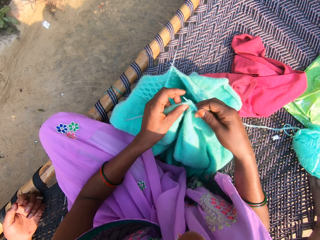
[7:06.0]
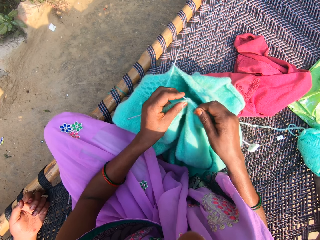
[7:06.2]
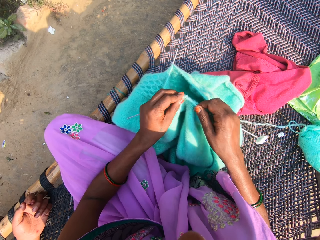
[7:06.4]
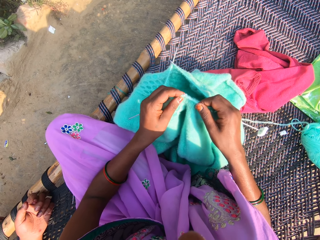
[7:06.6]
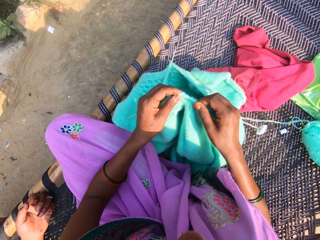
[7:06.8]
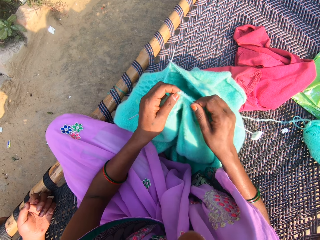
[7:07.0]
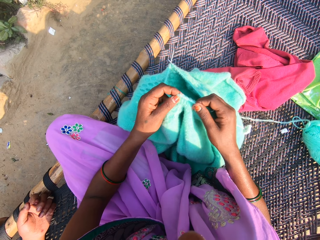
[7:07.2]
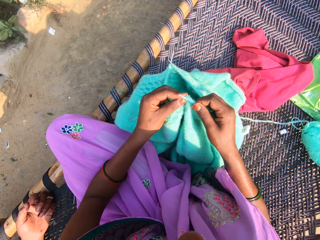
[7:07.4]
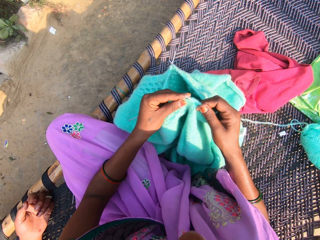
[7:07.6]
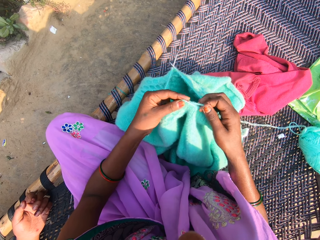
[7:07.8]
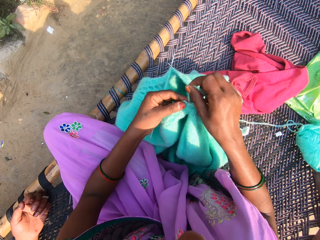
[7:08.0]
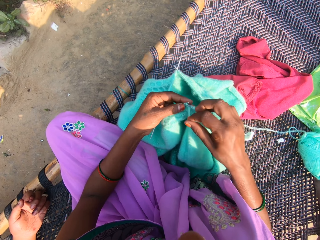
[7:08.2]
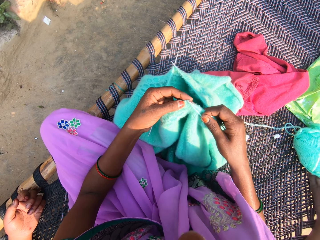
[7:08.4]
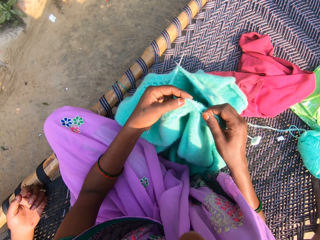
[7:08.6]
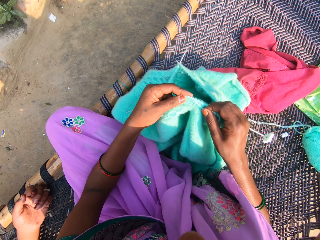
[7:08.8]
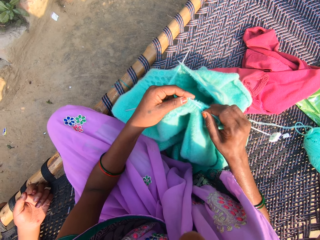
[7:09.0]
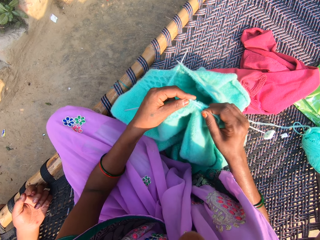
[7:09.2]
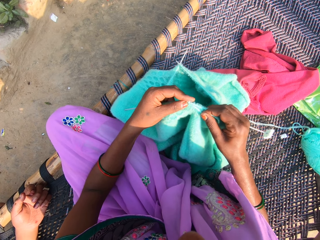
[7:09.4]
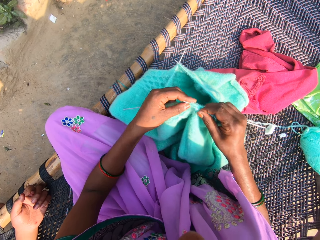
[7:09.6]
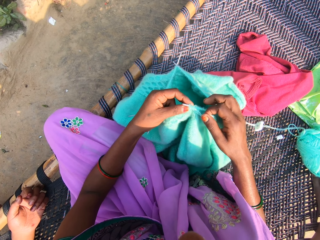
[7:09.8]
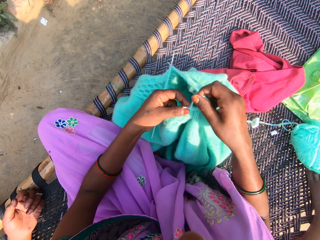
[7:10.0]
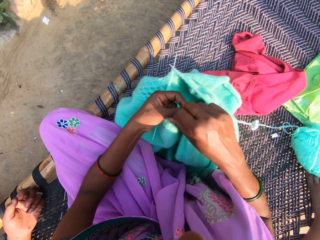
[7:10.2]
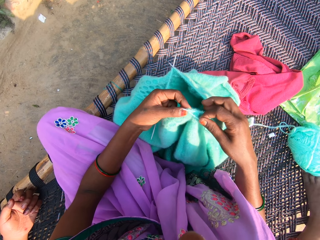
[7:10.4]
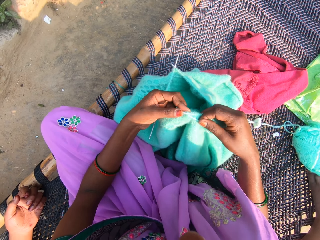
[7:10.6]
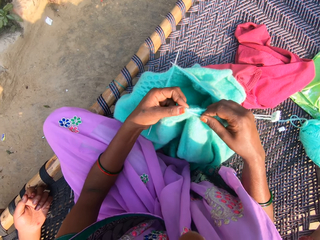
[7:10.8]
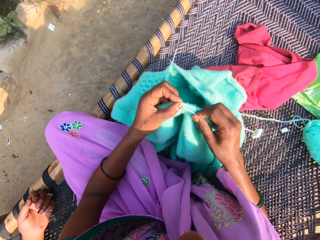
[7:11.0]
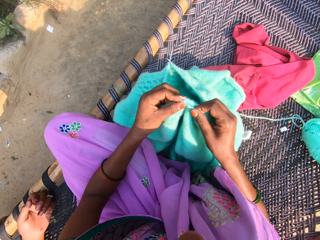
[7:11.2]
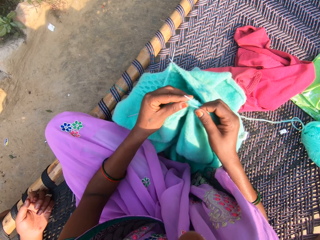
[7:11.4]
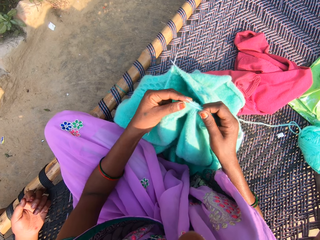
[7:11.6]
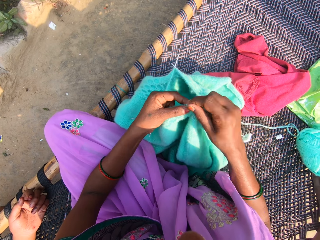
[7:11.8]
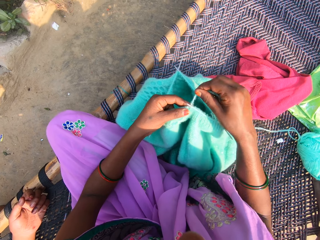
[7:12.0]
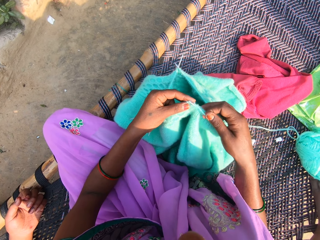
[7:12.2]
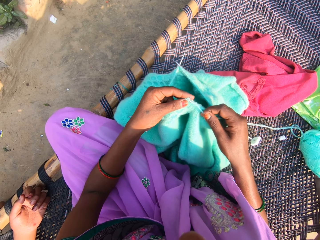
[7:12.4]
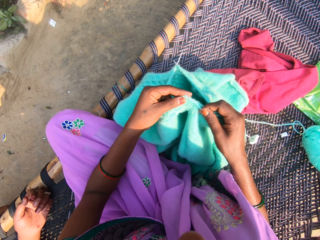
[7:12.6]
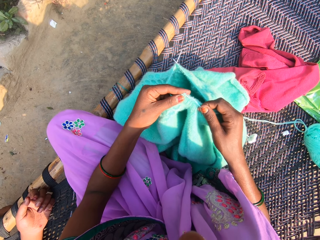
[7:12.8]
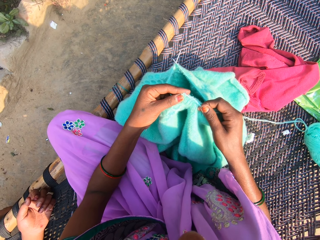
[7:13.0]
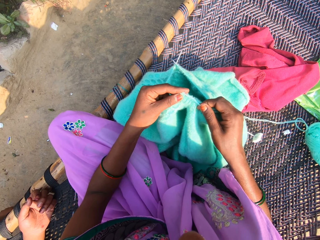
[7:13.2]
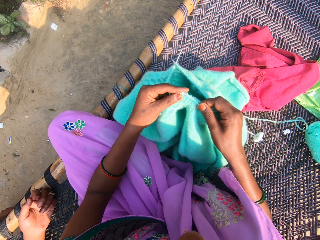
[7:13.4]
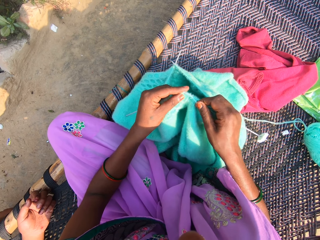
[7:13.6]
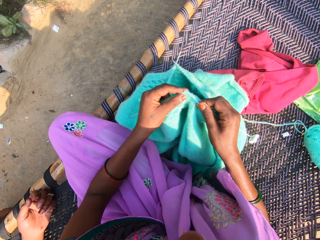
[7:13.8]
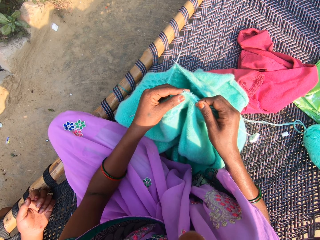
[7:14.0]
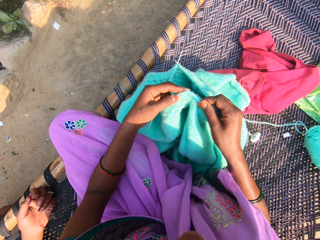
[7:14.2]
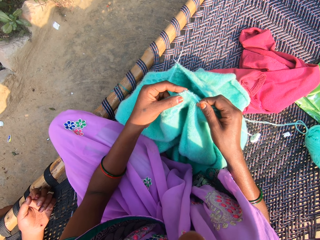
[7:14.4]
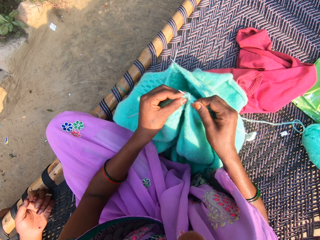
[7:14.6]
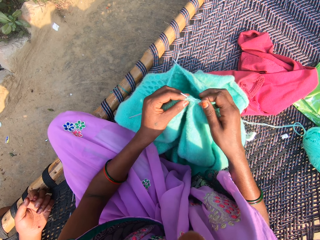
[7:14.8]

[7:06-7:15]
The camera wearer rolls the thread or yarn on the knitting needle. She holds the fabric and holds the knitting needle. She knits the yarn with the needles in her hands. She rolls the thread on the knitting needle. She hooks the thread with the knitting needle. She rolls the thread on the knitting needle. She knits the yarn with the needles in her hands. She rolls the thread on the knitting needle. She knits the yarn with the needles in her hands. She hooks the thread with the knitting needle.

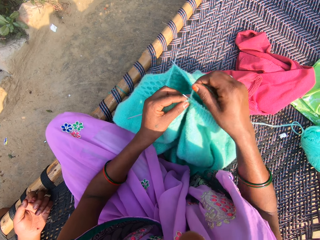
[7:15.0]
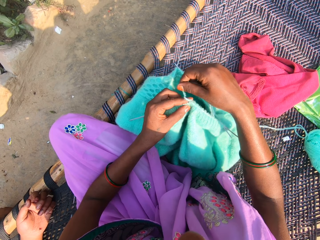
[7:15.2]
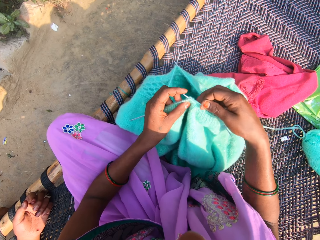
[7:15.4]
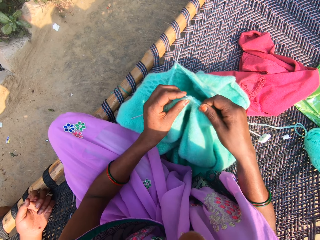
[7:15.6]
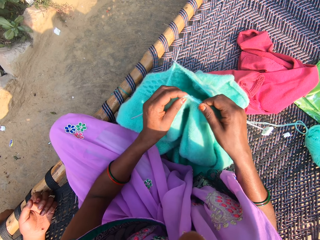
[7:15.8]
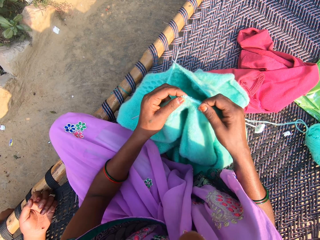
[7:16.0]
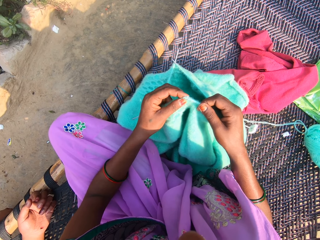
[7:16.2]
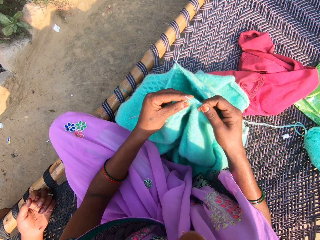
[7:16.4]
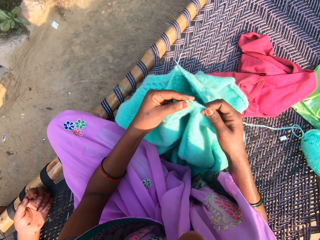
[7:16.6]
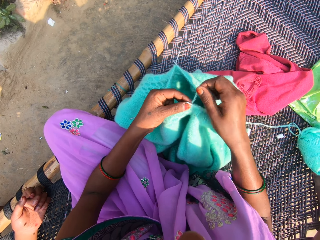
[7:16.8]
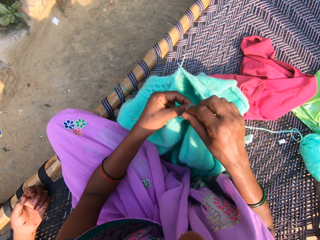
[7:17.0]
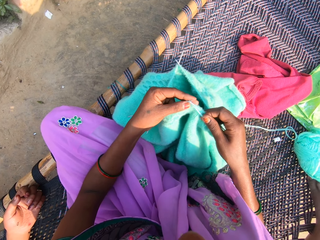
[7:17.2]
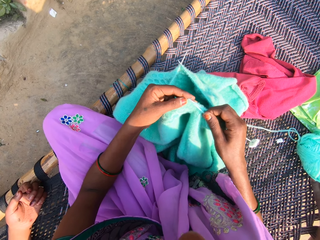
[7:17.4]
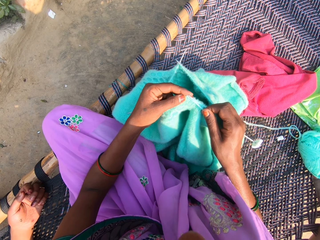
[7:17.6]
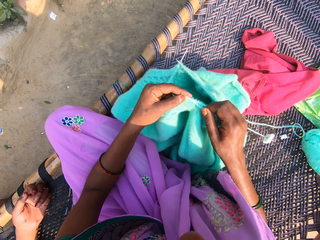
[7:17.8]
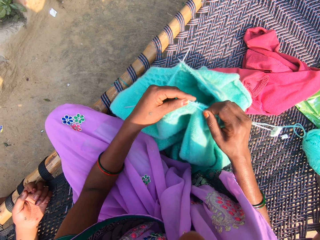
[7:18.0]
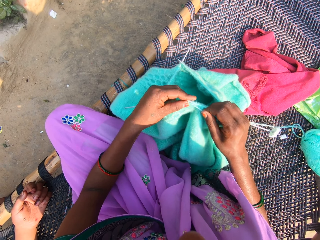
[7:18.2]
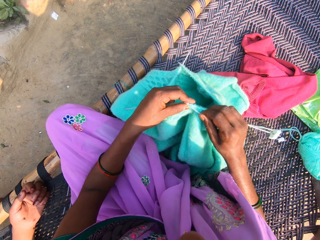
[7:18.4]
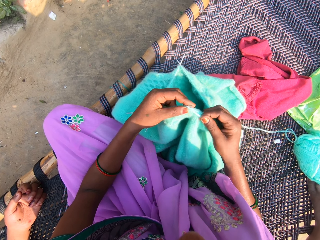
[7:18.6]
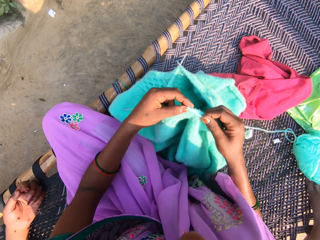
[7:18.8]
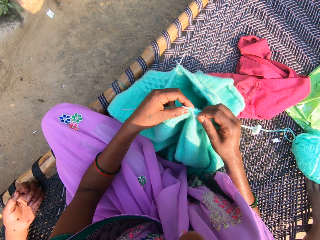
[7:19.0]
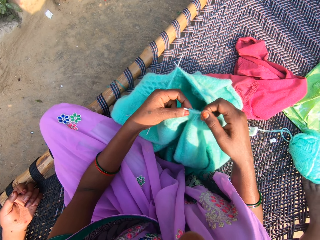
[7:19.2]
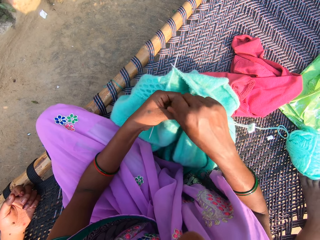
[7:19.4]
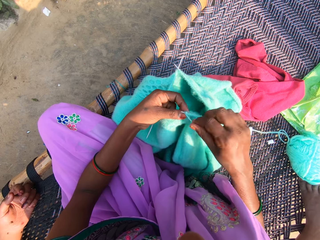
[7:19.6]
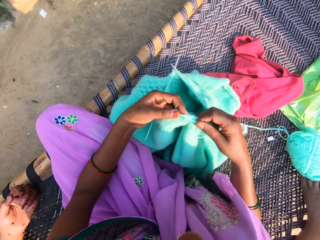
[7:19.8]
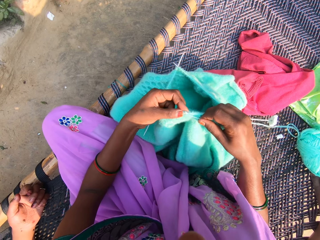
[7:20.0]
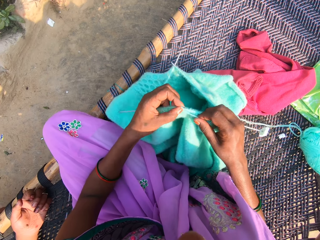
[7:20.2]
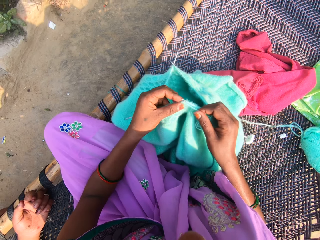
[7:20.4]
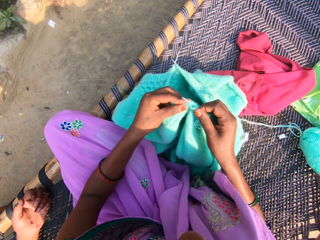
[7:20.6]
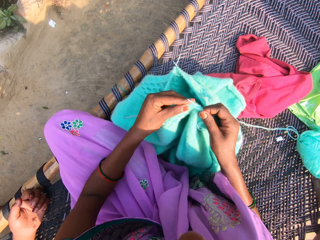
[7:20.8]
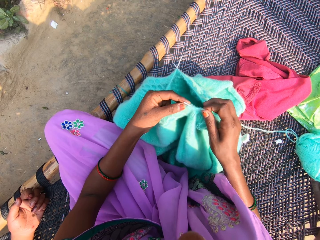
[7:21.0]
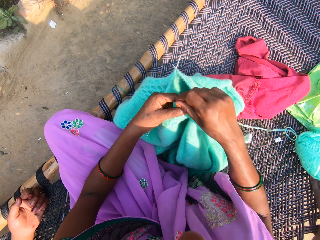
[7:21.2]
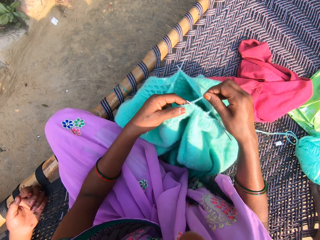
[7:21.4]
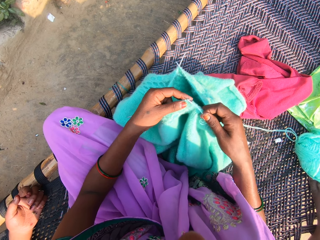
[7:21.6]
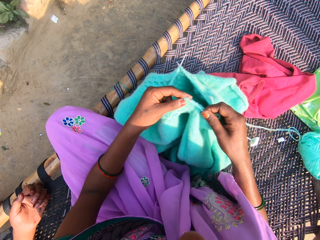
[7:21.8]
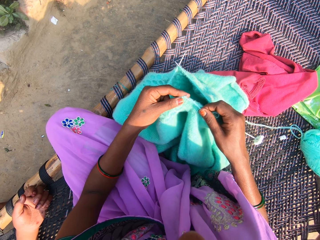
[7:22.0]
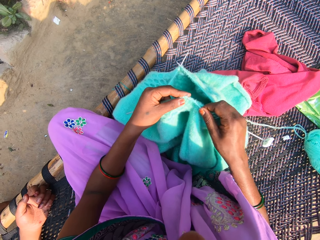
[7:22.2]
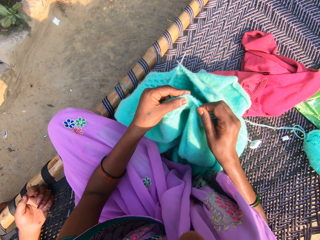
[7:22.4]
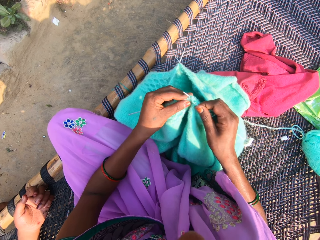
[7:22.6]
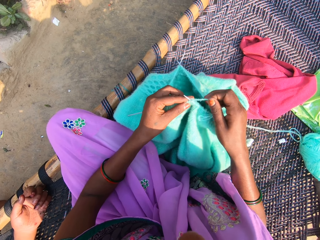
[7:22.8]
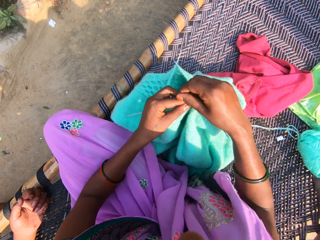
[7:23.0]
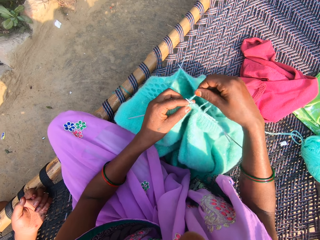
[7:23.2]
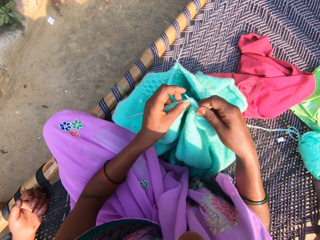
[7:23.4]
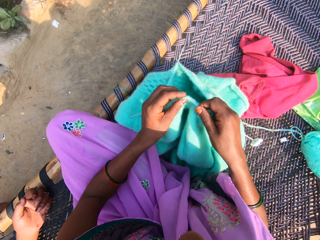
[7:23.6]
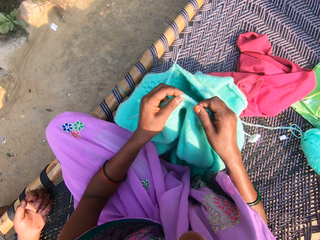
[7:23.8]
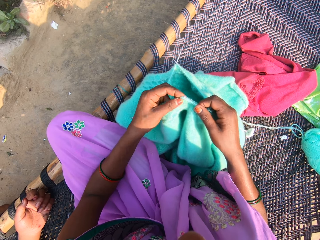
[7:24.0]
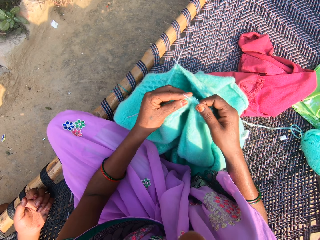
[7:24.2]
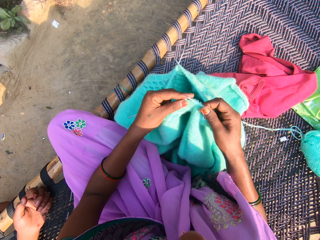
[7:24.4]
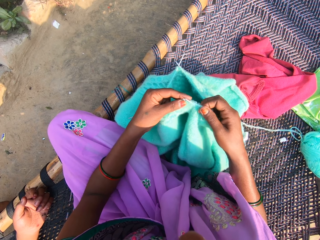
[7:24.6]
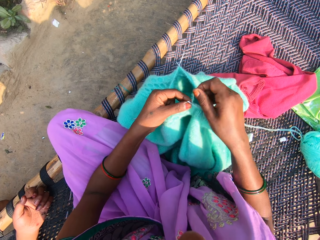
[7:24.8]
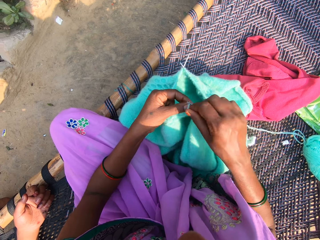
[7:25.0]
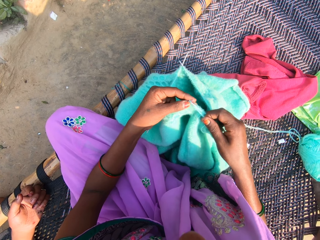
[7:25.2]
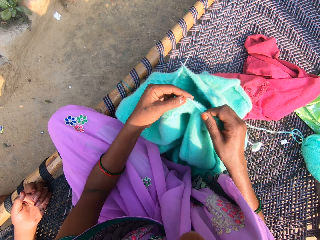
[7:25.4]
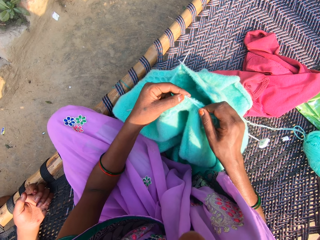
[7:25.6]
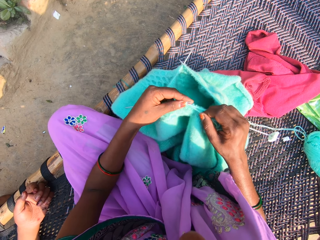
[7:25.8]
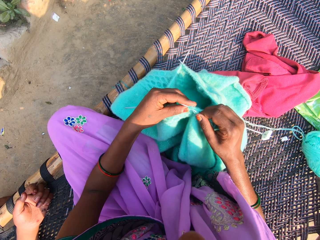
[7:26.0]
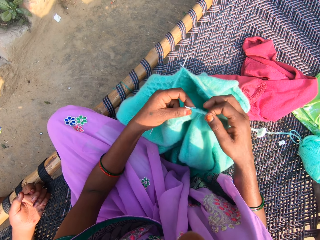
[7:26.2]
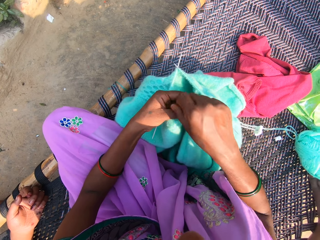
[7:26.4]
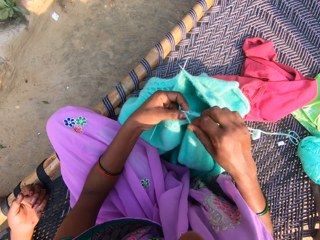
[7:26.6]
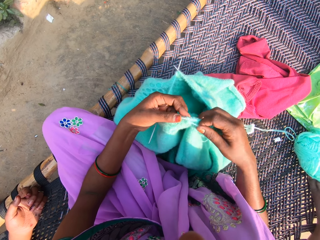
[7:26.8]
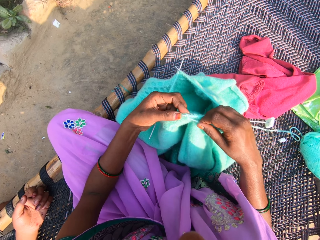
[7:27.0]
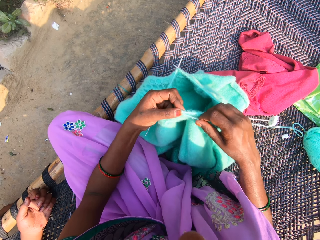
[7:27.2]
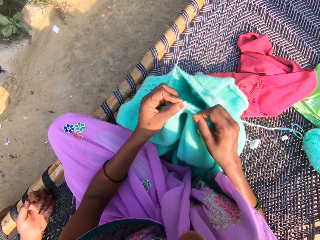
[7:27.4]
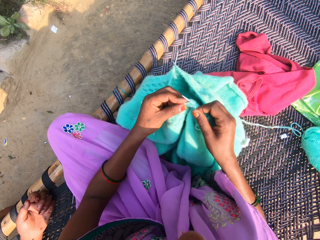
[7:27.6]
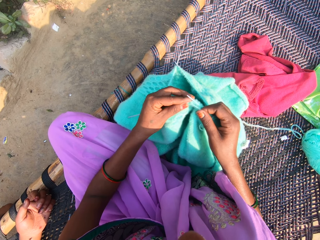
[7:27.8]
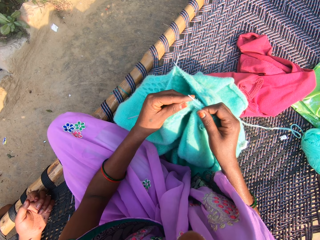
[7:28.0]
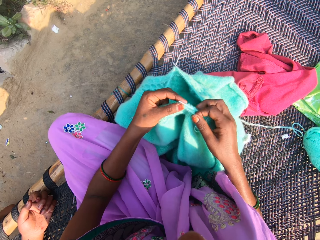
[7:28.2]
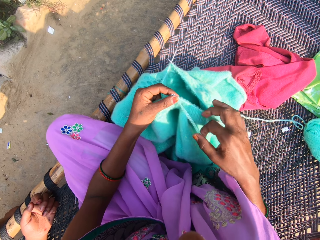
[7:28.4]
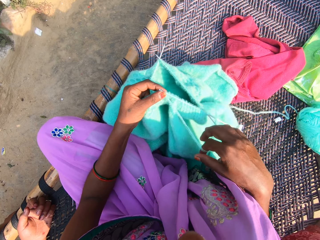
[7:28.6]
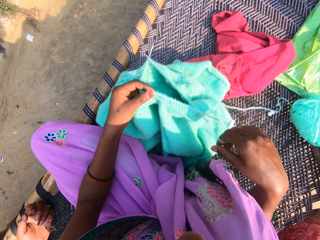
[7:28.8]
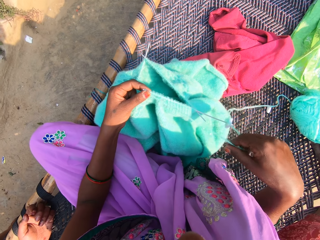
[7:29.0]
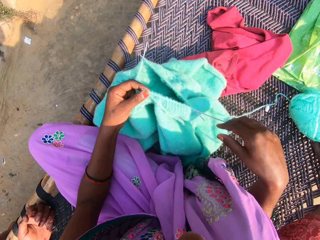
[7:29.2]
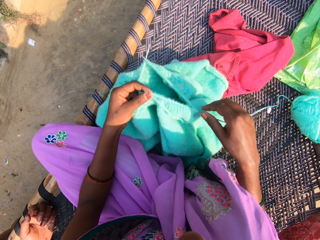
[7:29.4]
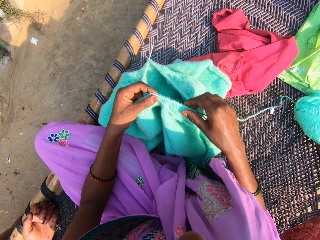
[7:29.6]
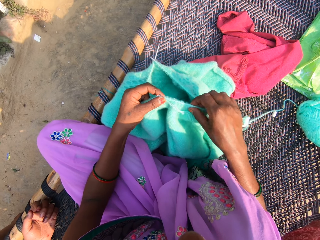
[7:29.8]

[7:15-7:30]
The camera wearer holds a knitting thread or yarn. She rolls the yarn on the needle. She knits the yarn with the needles in her hands. She hooks the thread with the knitting needle. She rolls the thread on the knitting needle. She knits the yarn with the needles in her hands. She hooks the thread with the knitting needle. She hooks the thread with the knitting needle again. She rolls the thread on the knitting needle. She knits the yarn with the needles in her hands. She hooks the thread with the knitting needle. She rolls the thread on the knitting needle. She holds the fabric. She knits the yarn with the needles in her hands. She rolls the yarn on the needle. She knits the yarn with the needles in her hands. She rolls the thread on the knitting needle. She knits the yarn with the needles in her hands. She rolls the thread on the knitting needle again. She holds the knitting needle. She knits the yarn with the needles in her hands. She adjusts the yarn in the needle.
